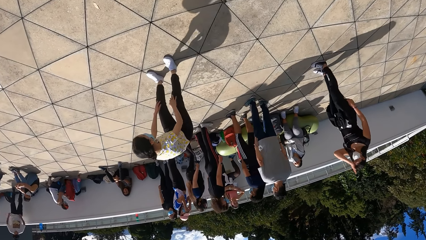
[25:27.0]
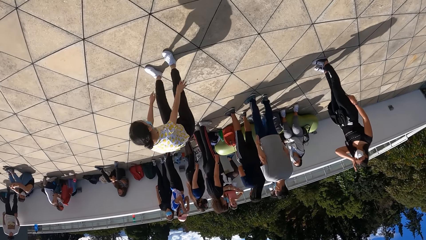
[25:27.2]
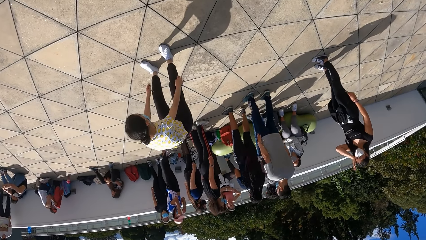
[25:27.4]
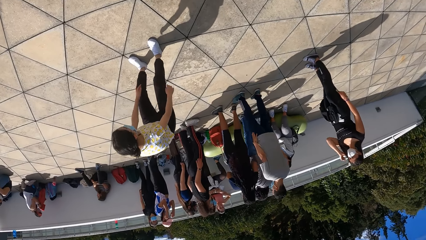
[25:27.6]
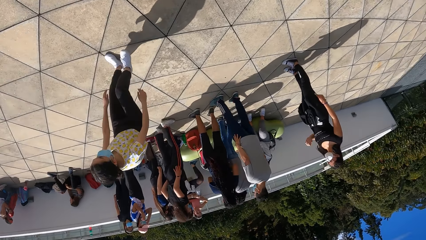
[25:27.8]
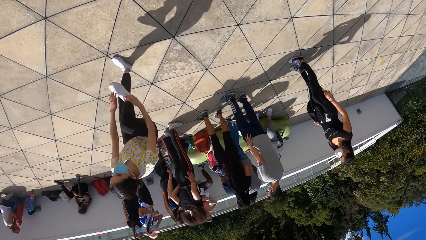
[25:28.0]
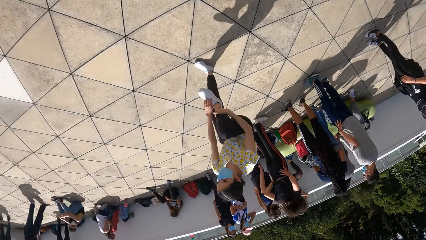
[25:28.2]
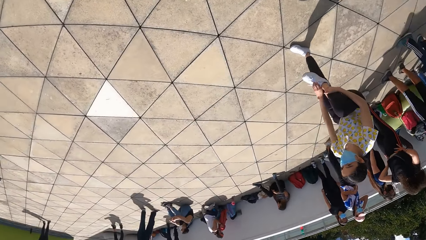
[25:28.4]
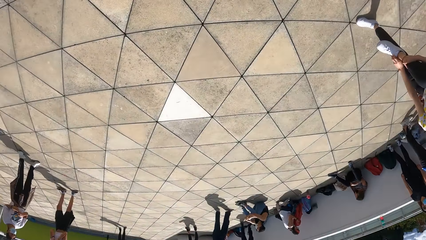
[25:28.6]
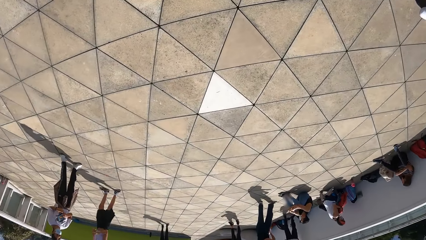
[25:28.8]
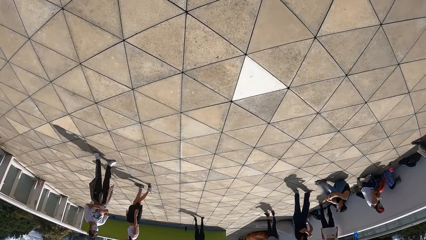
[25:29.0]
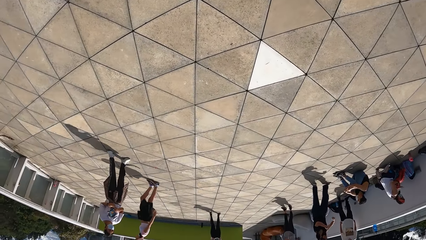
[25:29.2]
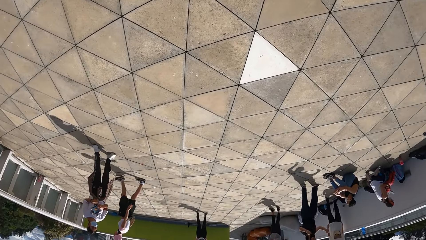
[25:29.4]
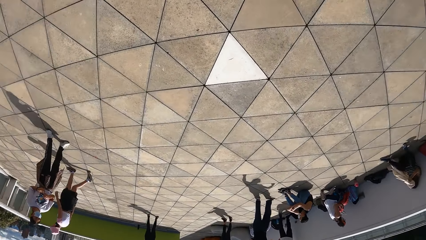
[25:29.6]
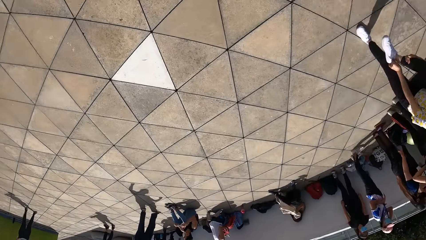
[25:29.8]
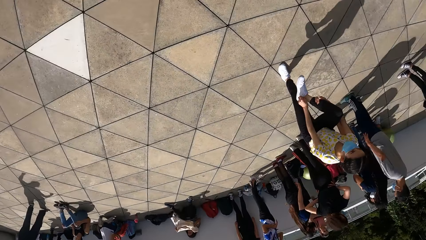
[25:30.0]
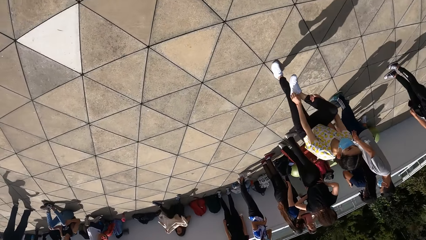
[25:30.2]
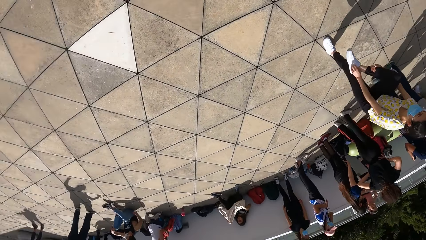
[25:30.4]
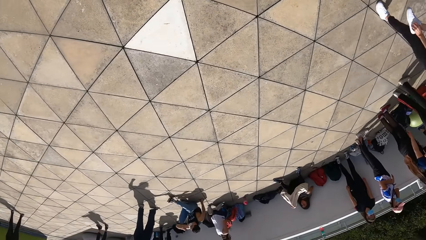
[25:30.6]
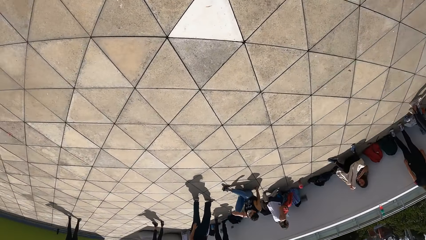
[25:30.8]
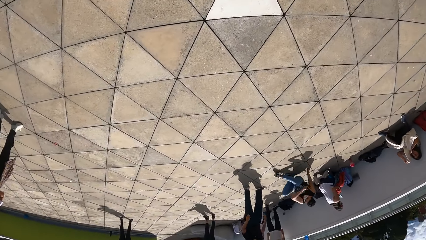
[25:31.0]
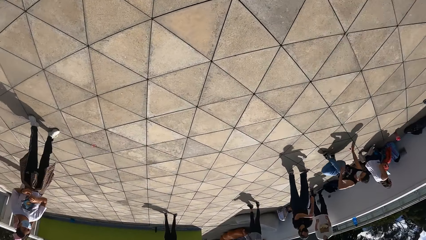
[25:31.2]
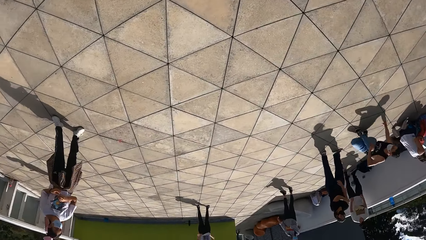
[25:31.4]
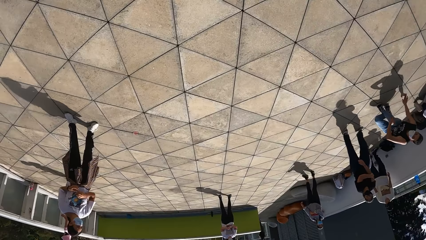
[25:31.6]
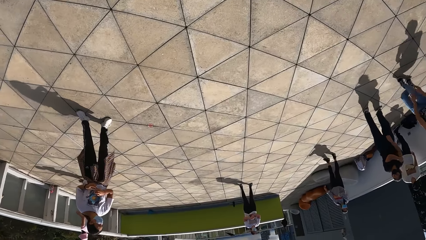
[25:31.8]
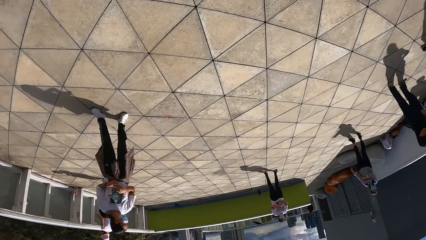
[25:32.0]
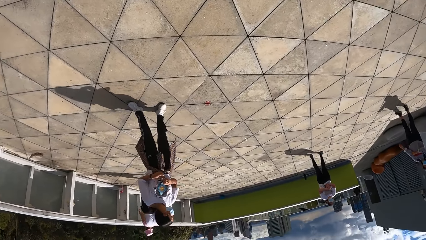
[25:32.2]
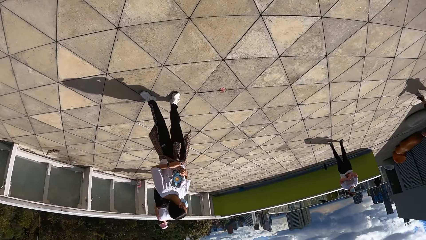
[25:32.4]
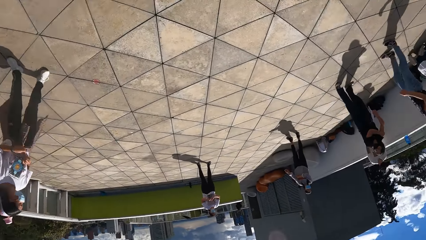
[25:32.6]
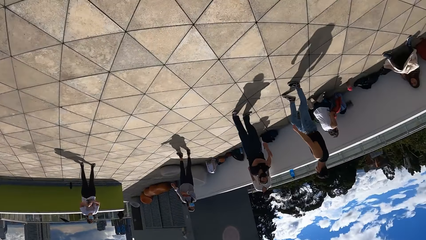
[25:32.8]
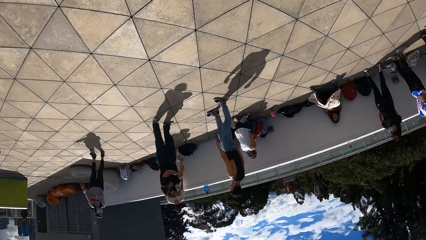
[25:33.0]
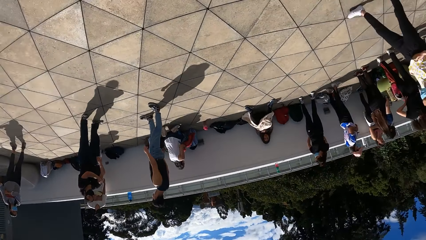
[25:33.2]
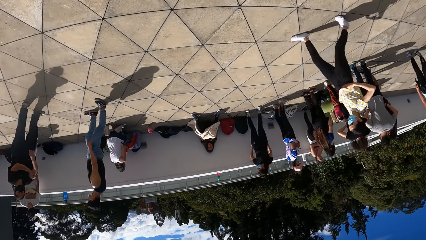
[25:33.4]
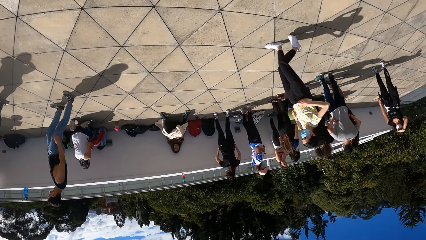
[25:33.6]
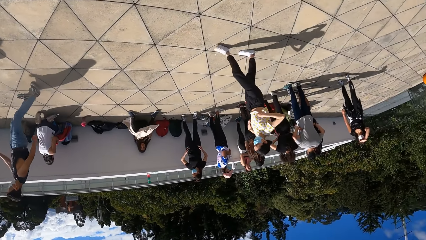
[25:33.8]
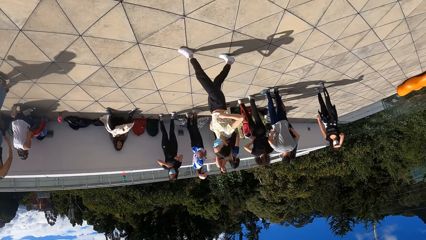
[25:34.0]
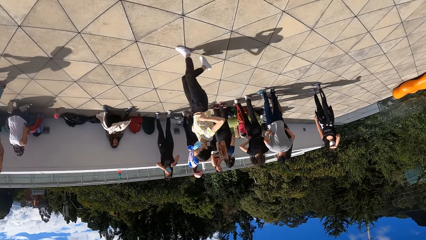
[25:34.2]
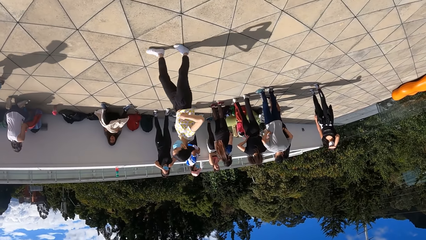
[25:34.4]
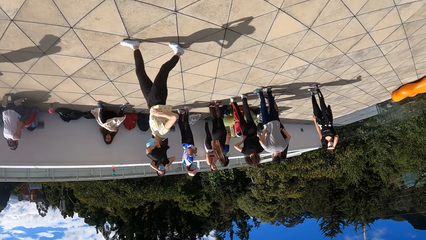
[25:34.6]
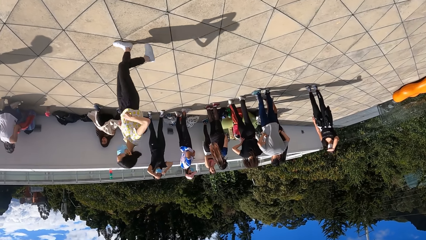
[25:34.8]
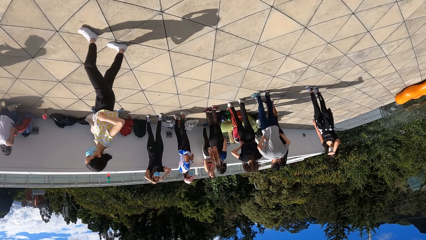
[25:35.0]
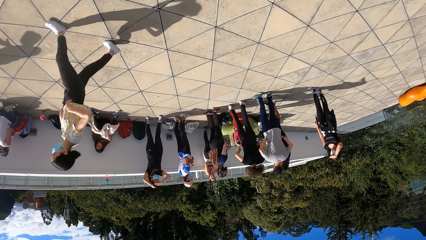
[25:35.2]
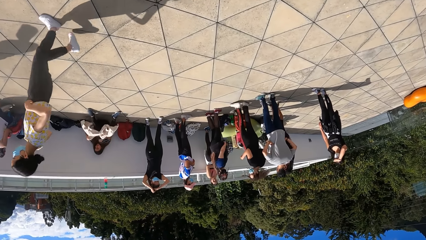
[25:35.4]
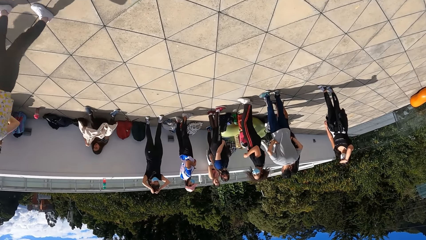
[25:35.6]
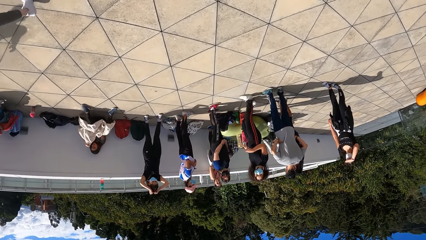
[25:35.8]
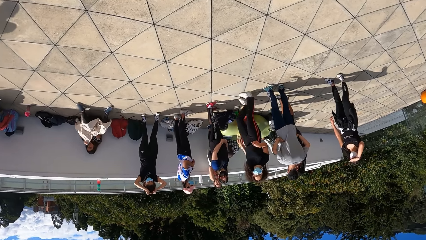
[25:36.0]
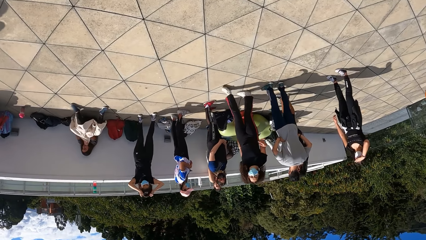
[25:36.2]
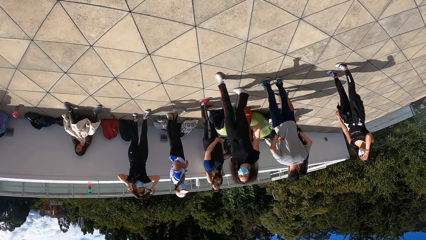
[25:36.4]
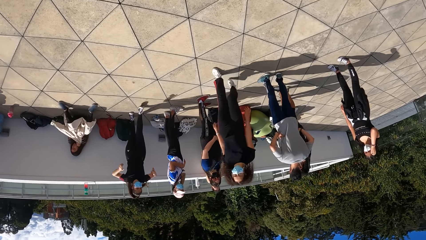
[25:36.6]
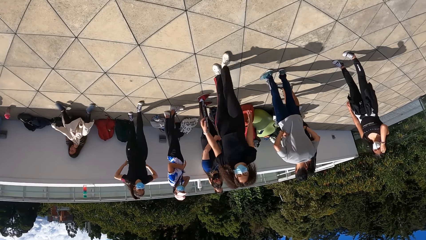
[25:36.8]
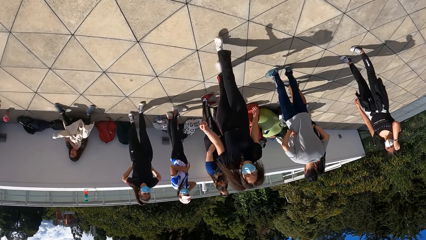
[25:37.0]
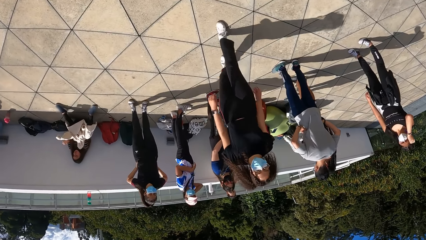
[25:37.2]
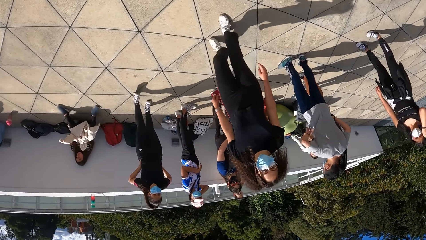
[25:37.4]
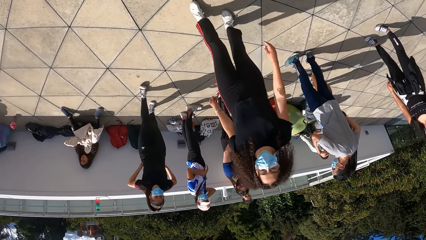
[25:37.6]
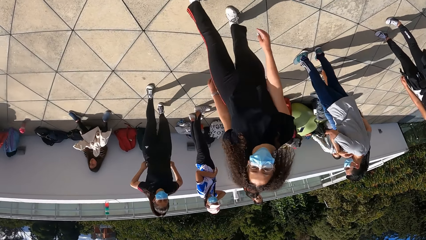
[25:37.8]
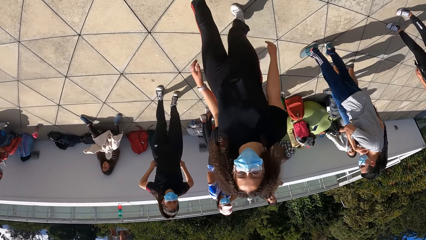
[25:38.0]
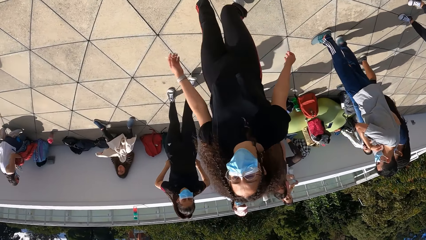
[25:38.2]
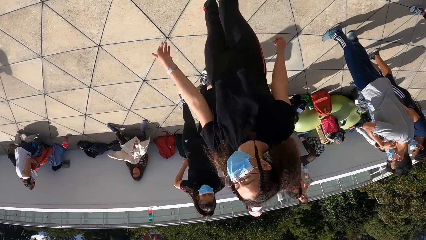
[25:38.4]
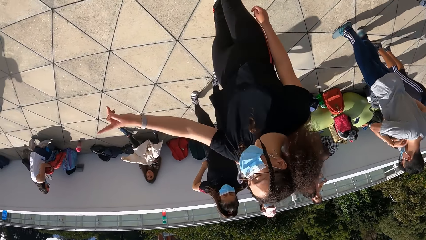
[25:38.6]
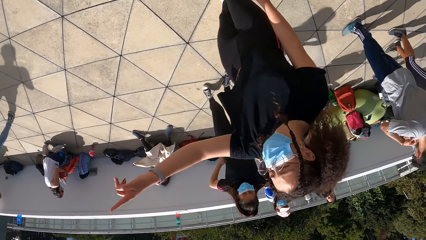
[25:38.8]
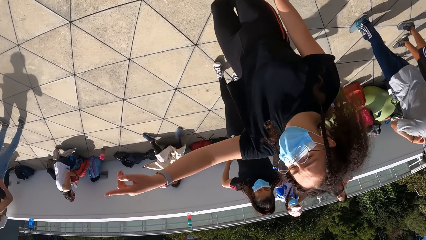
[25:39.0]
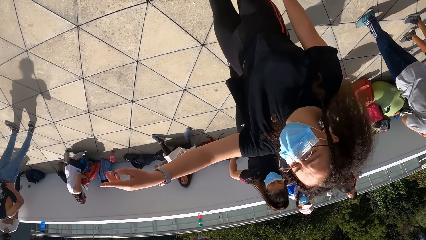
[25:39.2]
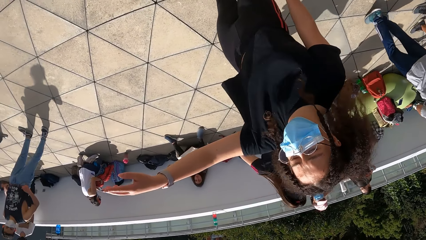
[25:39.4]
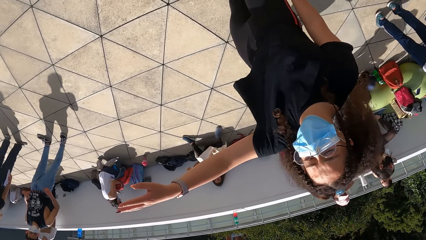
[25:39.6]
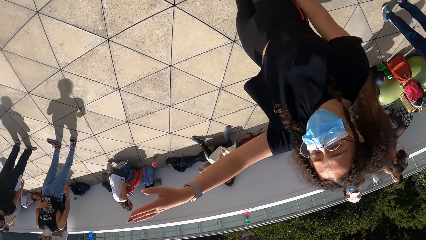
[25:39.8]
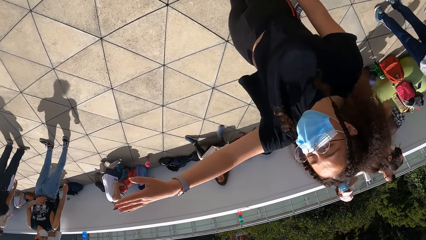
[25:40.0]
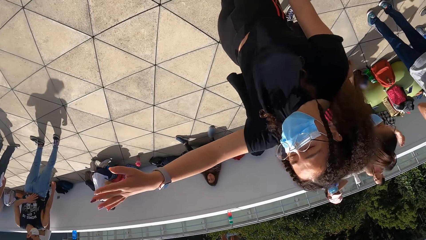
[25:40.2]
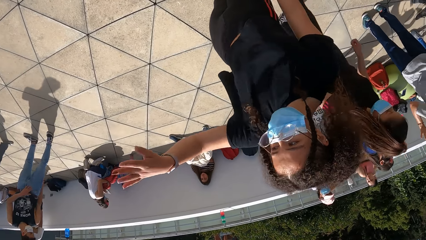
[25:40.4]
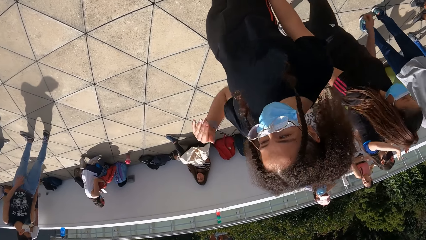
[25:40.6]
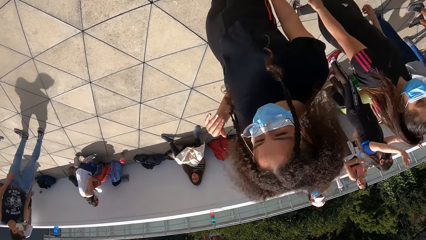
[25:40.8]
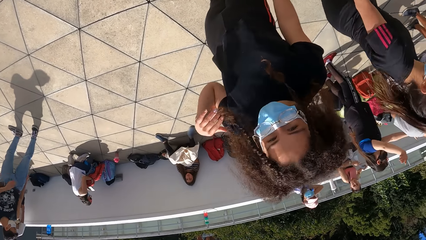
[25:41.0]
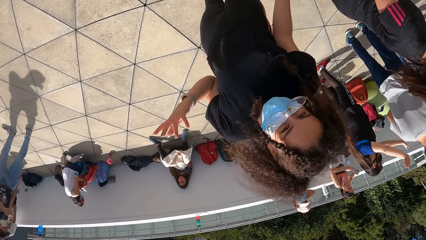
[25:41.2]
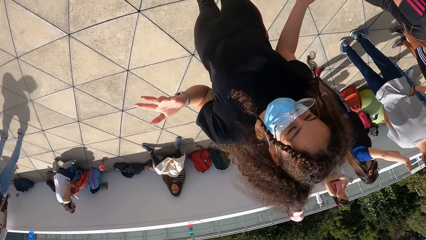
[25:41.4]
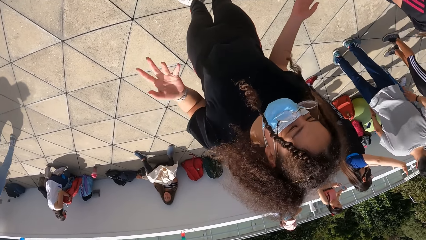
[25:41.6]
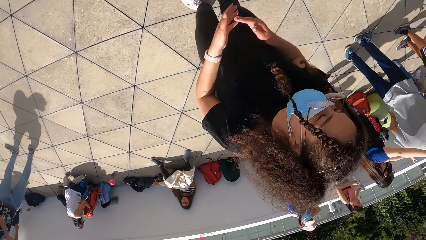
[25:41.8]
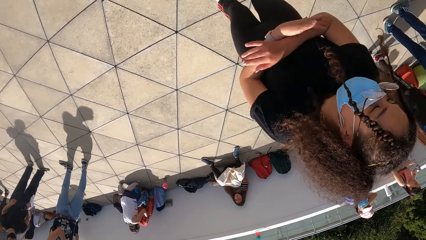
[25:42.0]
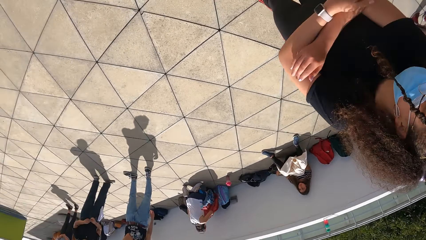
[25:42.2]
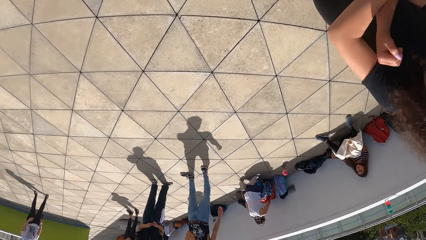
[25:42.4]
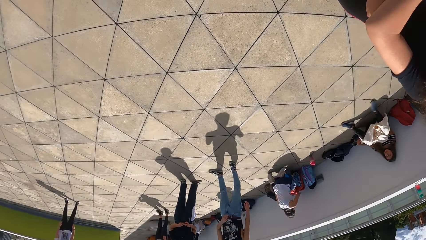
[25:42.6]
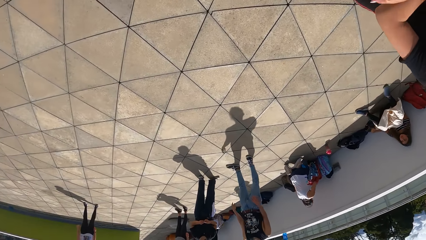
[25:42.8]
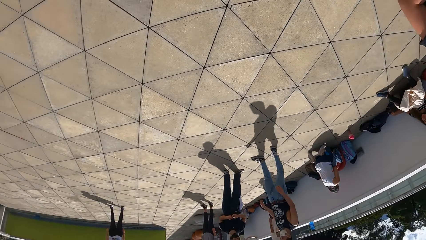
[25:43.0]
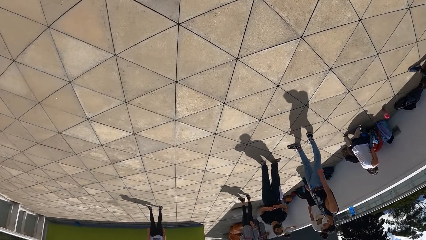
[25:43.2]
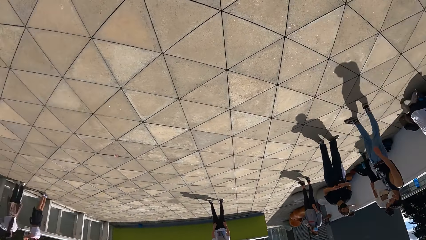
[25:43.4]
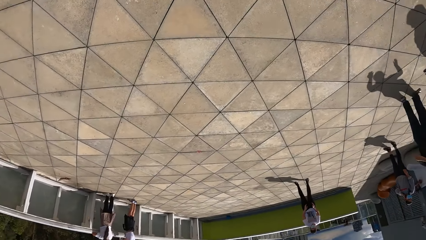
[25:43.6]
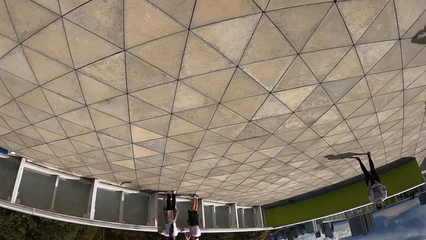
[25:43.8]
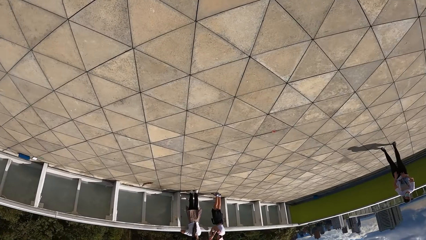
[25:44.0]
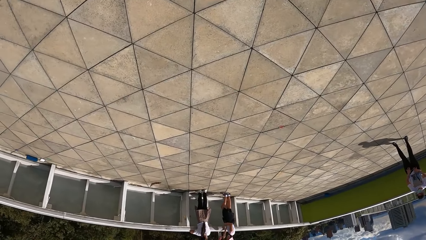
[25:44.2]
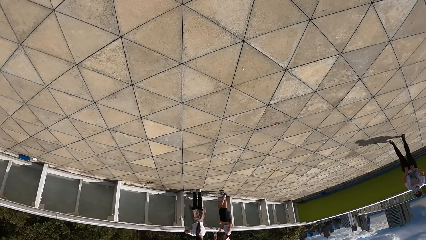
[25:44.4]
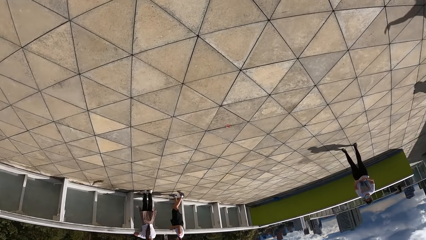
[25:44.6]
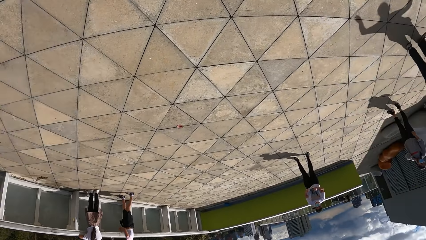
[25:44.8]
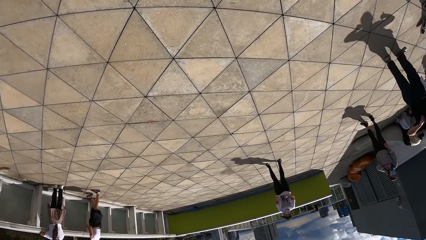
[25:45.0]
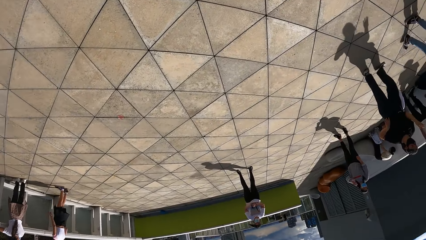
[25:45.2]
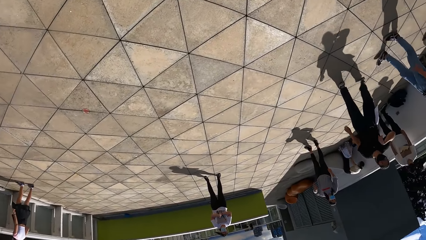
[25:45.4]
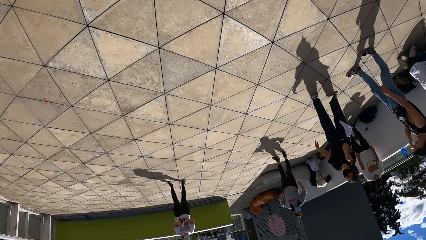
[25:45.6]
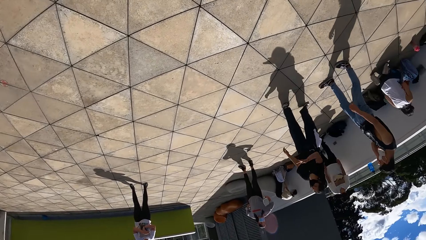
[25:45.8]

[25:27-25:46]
The camera wearer looks around. They look around again. They walk outside the building, interact with a lady and look around.
